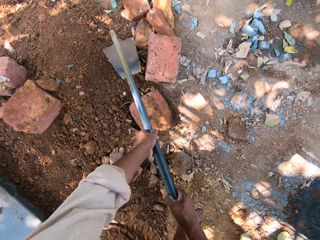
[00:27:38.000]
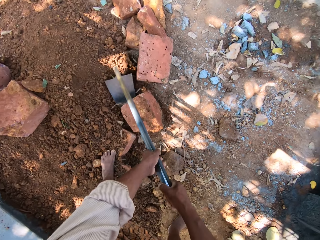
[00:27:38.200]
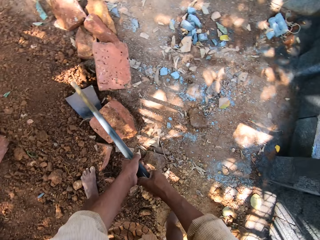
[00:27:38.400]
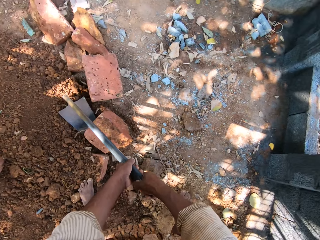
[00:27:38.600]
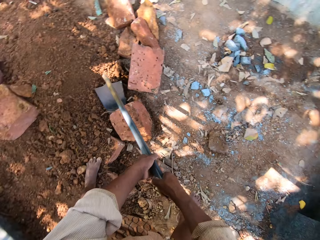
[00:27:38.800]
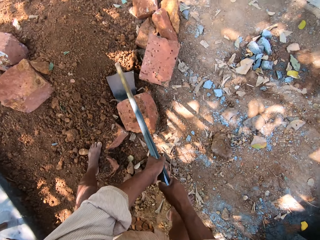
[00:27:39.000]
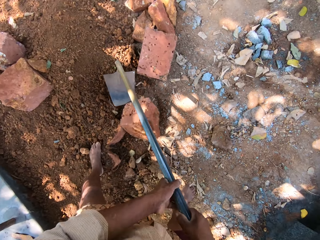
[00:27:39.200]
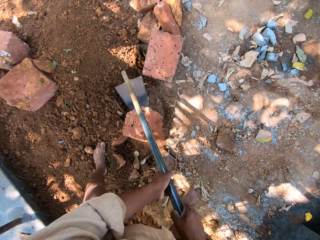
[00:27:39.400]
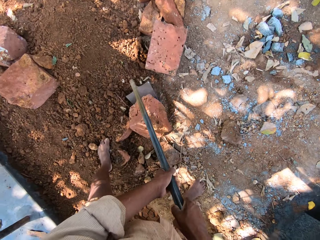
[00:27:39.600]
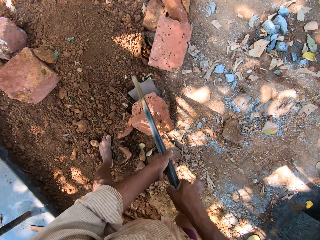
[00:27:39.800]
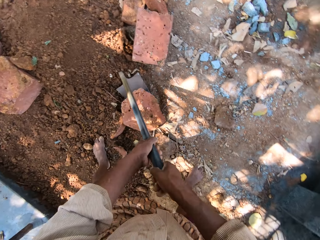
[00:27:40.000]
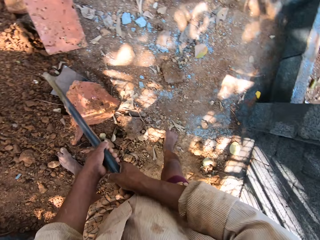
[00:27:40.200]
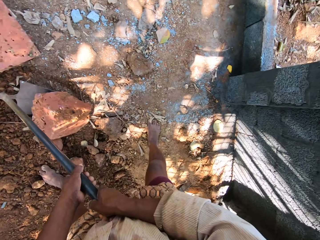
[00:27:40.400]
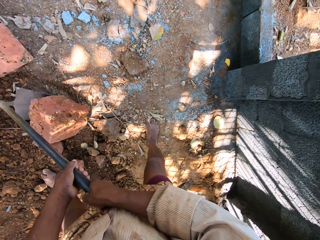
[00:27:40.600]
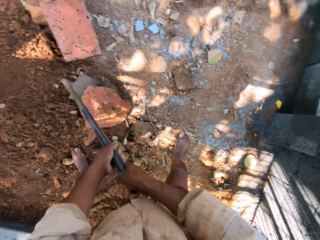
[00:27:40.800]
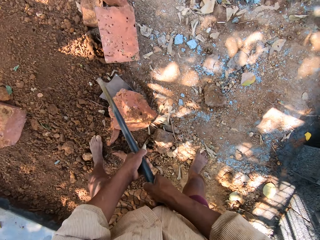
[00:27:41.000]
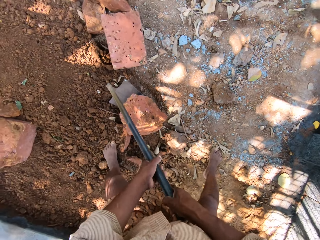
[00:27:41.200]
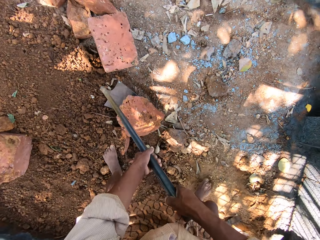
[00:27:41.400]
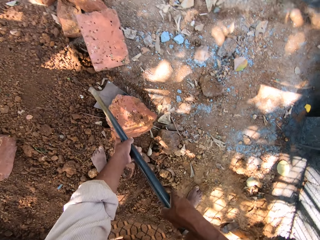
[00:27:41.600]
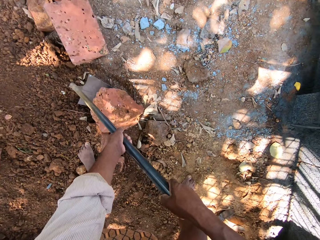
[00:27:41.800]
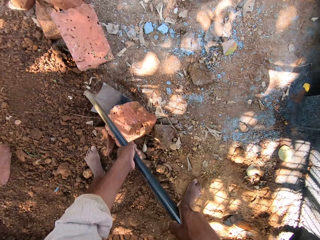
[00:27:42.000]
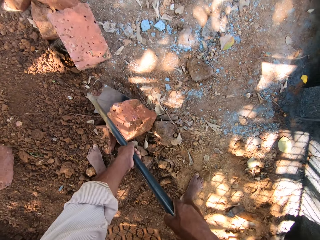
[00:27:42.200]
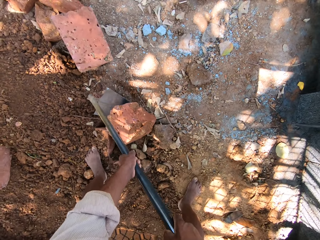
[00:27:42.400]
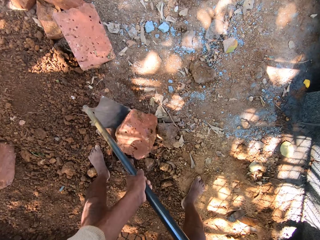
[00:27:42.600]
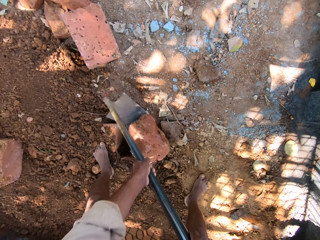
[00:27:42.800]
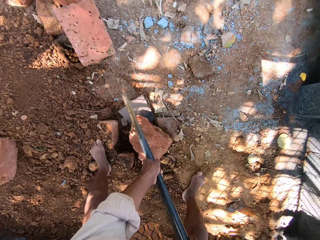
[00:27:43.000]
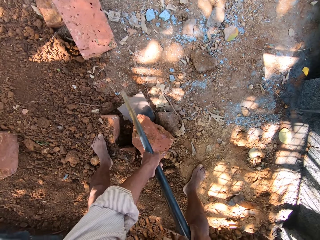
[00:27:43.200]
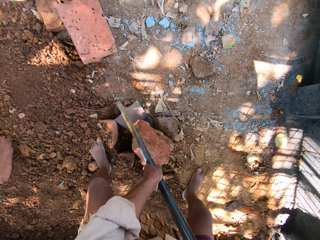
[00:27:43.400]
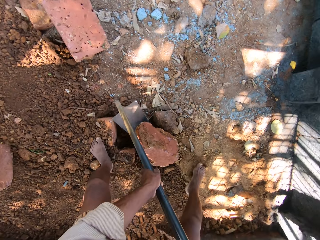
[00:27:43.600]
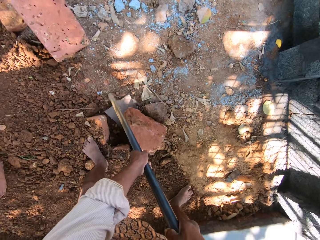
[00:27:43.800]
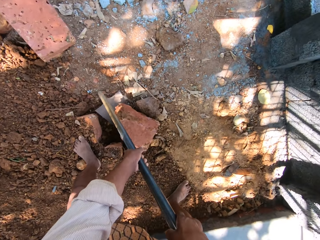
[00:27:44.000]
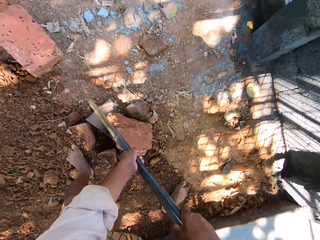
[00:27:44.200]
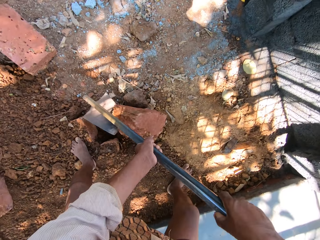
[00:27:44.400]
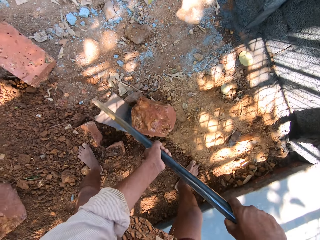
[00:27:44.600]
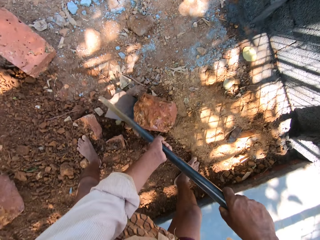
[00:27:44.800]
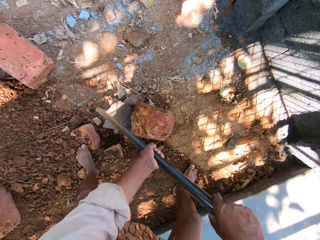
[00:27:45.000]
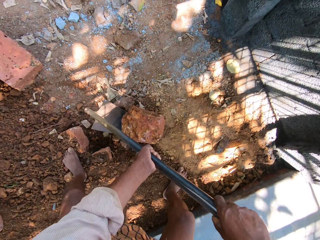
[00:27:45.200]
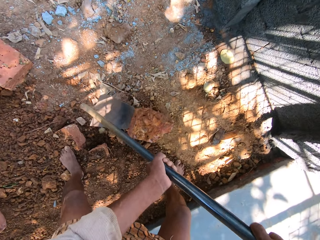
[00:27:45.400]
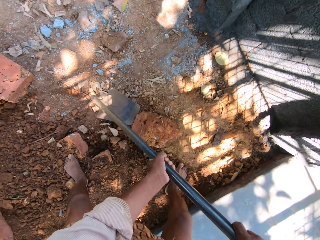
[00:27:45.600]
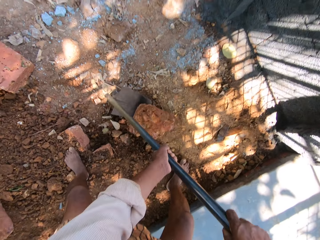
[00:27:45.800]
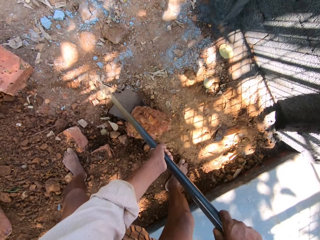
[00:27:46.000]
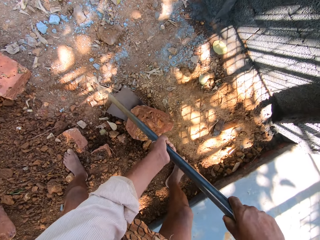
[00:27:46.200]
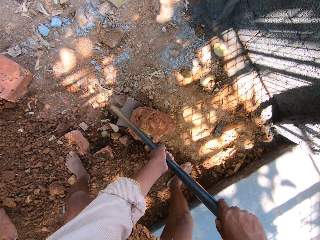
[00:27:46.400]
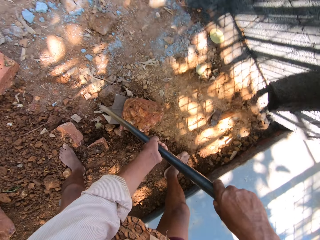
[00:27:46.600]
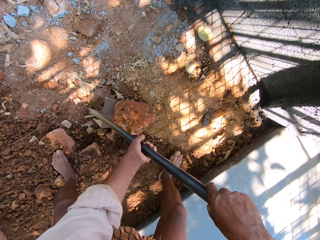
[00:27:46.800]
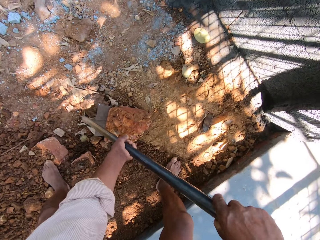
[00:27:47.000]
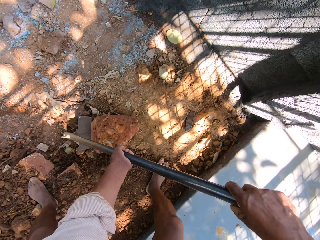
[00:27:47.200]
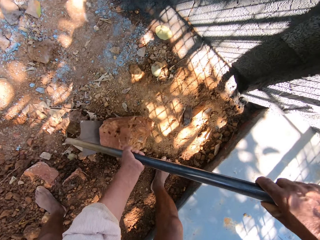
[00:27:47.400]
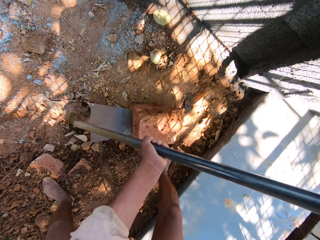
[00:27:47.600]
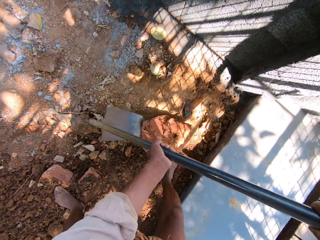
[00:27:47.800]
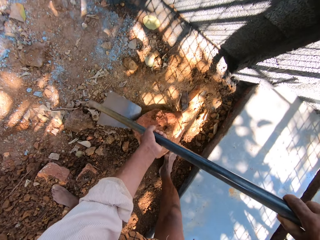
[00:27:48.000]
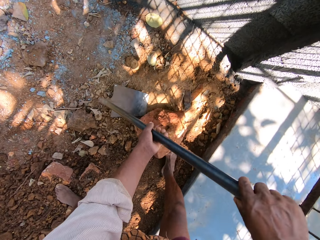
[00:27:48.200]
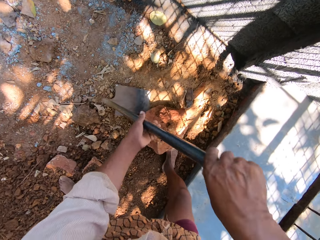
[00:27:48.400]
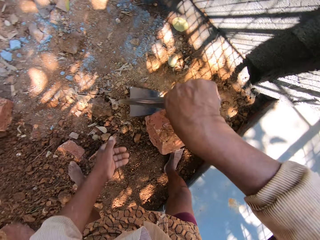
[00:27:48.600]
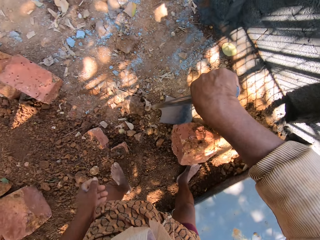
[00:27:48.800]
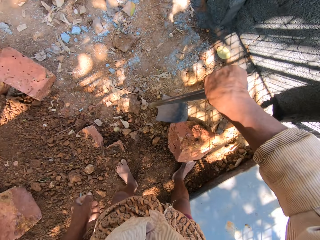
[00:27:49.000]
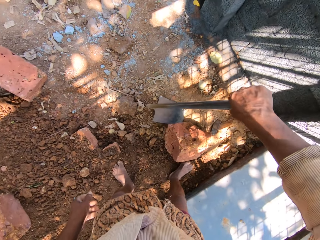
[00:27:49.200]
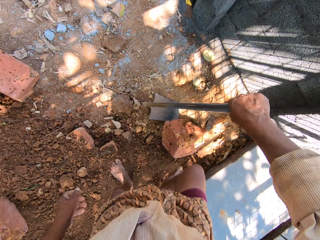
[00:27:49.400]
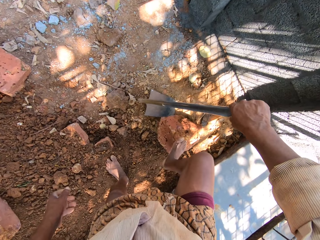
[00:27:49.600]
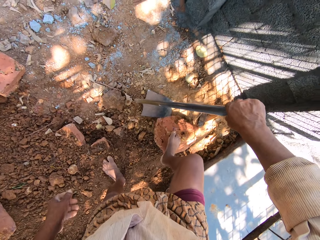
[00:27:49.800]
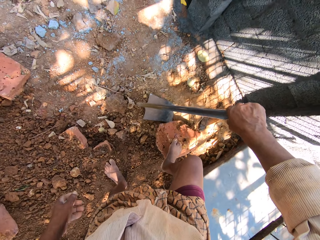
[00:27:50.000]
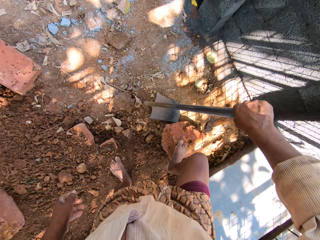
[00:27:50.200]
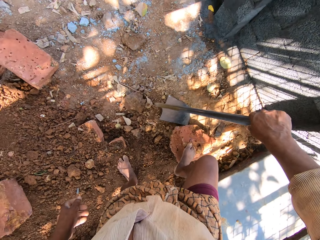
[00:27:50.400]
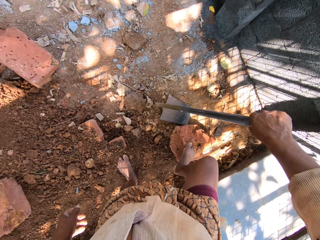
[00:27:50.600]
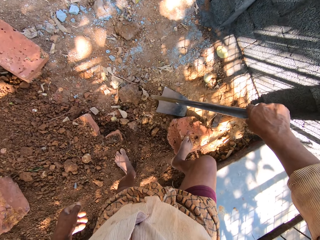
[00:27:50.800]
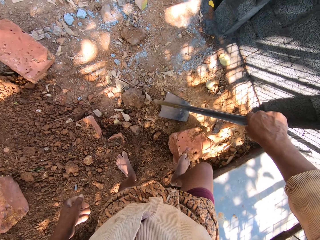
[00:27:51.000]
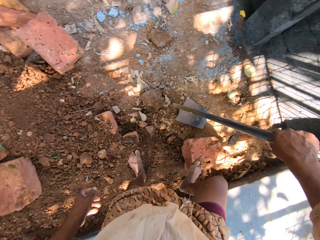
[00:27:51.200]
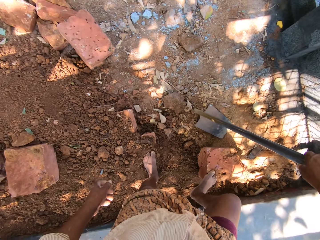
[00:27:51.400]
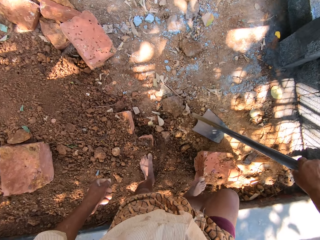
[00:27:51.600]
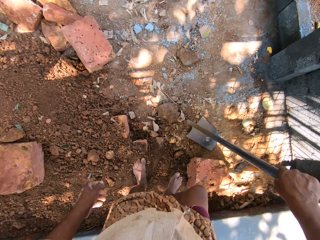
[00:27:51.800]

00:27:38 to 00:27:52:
The camera wearer passes the digging hoe from his left hand to his right hand. He places his right leg on the stone on the ground.

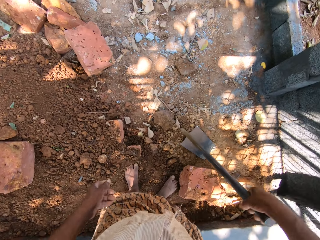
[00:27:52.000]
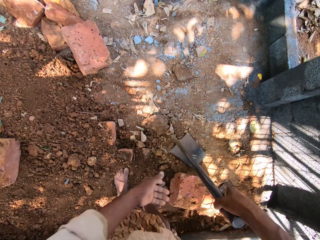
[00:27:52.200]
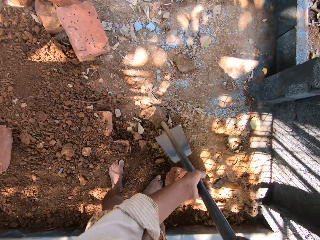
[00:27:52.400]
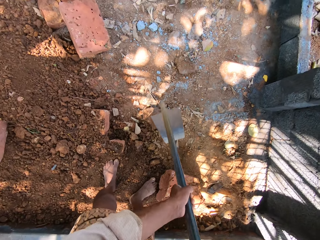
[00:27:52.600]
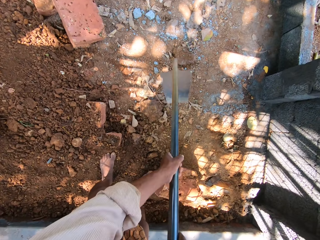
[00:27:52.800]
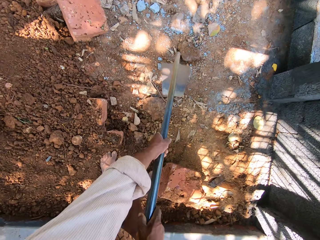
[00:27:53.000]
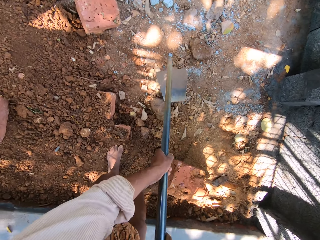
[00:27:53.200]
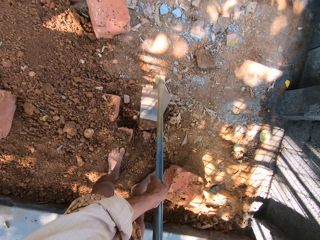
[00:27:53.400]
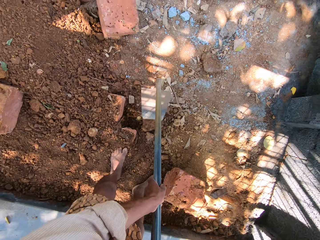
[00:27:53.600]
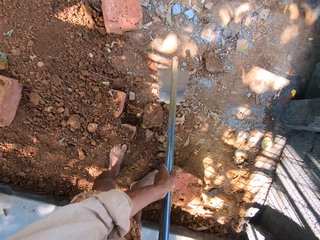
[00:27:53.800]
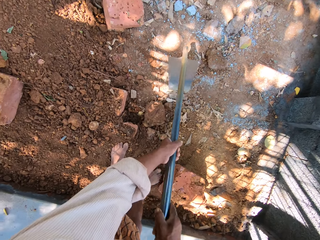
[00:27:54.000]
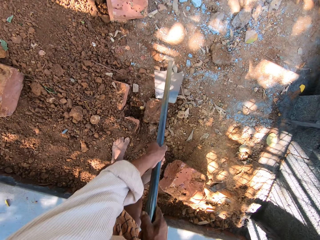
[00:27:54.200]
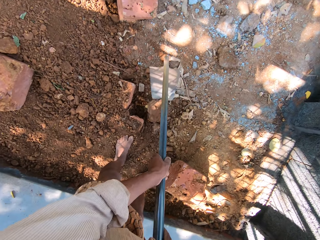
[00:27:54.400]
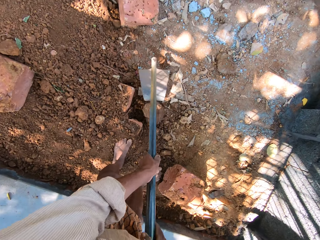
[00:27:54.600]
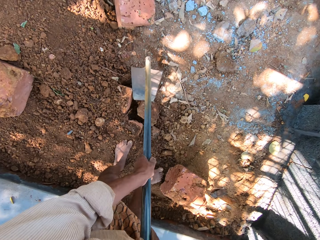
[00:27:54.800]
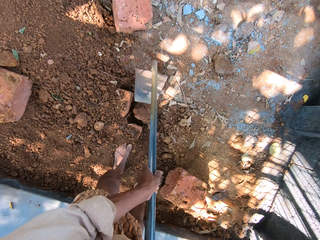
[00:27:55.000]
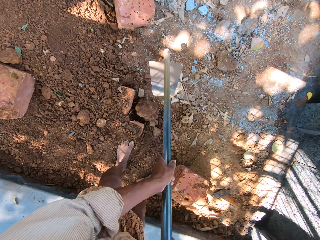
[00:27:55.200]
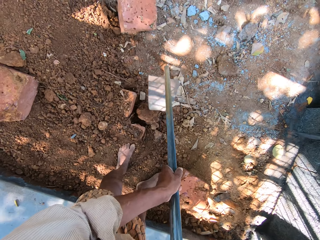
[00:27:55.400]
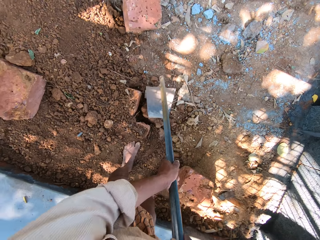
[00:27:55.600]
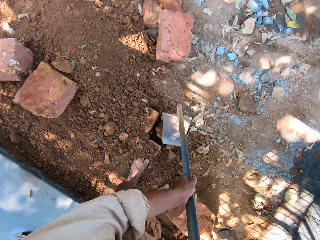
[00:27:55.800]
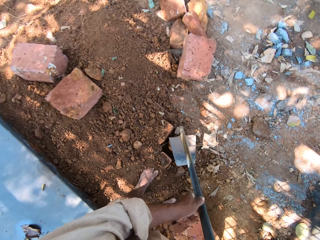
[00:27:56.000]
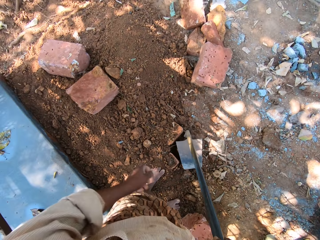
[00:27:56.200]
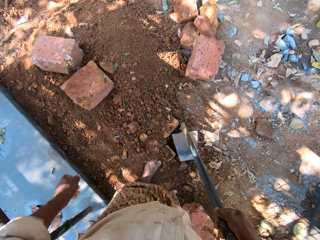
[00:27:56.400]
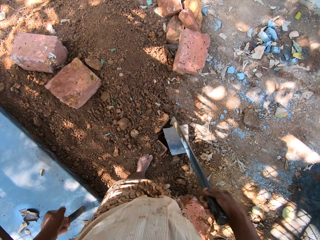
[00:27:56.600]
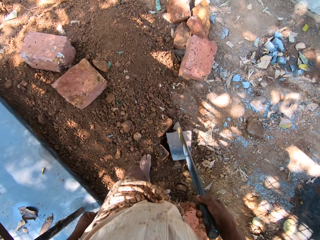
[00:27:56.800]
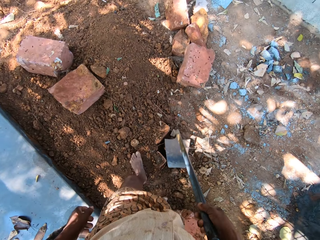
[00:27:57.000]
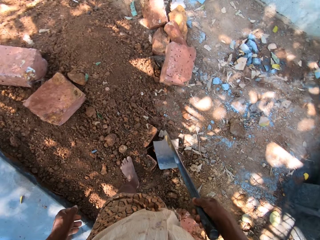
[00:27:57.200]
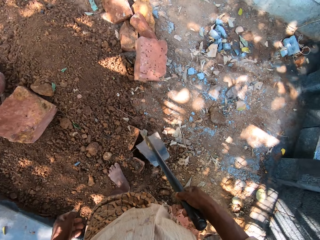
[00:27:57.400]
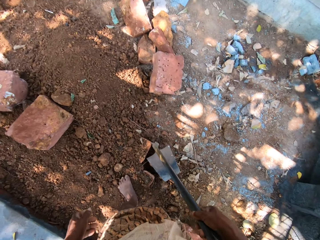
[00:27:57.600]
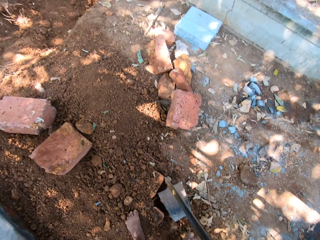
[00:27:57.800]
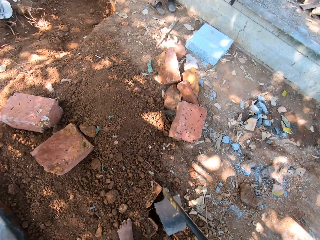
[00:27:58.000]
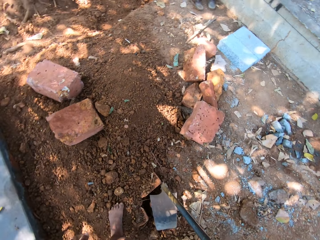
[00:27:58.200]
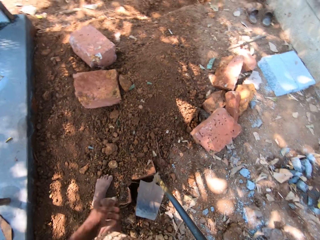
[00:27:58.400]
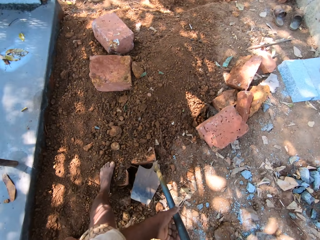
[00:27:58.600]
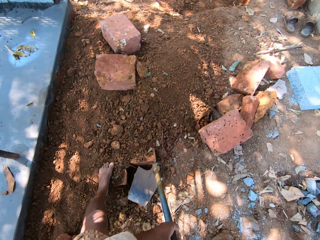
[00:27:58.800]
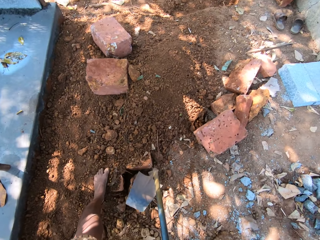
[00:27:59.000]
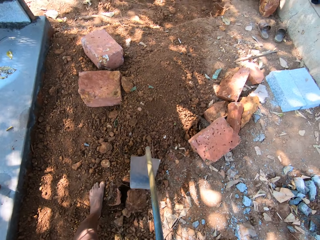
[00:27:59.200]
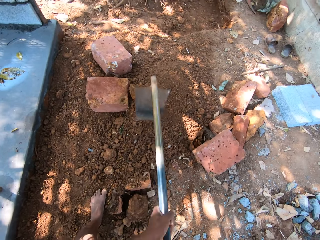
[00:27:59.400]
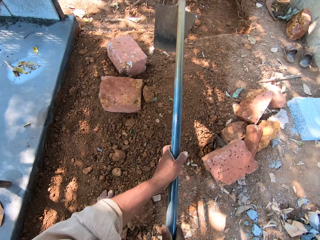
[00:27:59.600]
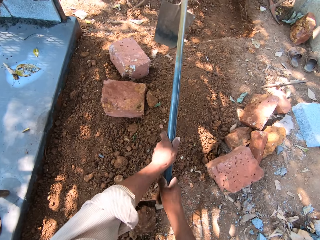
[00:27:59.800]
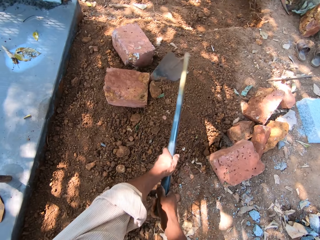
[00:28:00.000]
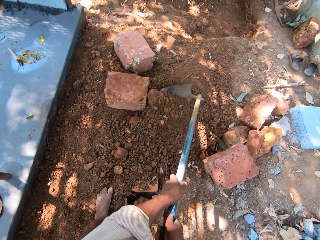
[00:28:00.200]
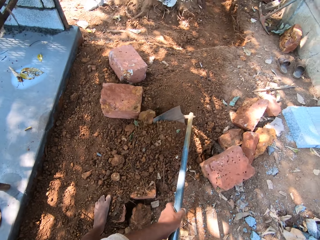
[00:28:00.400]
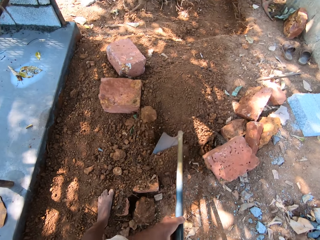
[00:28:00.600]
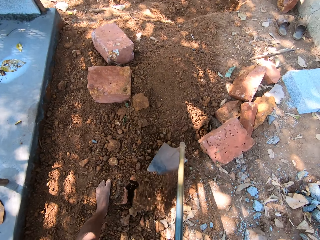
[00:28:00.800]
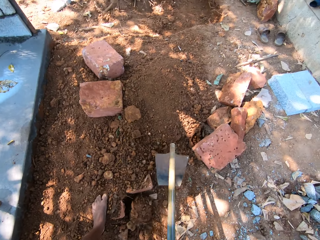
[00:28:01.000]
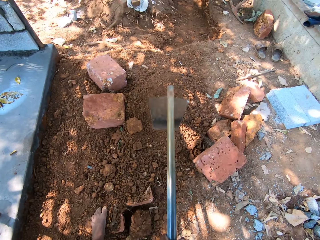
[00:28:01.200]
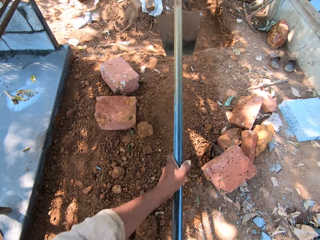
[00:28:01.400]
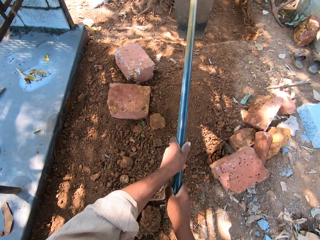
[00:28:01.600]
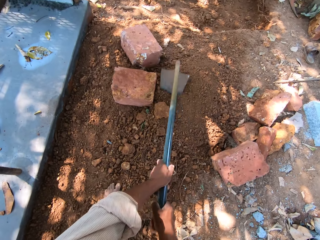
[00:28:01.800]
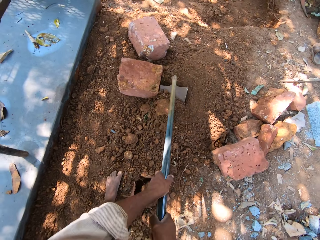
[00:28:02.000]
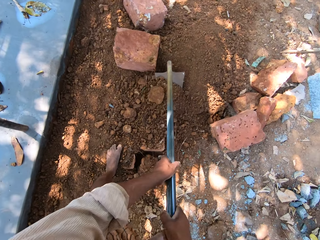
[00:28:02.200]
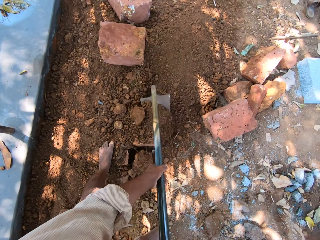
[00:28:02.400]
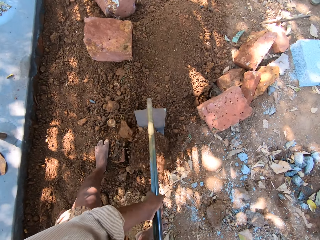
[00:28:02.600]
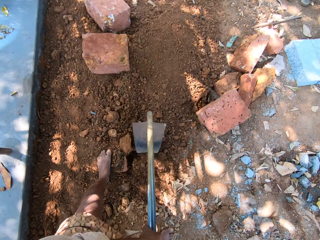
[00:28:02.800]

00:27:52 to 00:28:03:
The camera wearer holds the digging hoe with both hands. He rolls a stone on the ground with the digging hoe in his hands. He sits the digging hoe in his right hand on the stone. He holds the digging hoe with both hands. He spreads some sand on the ground with the digging hoe in his hands.
